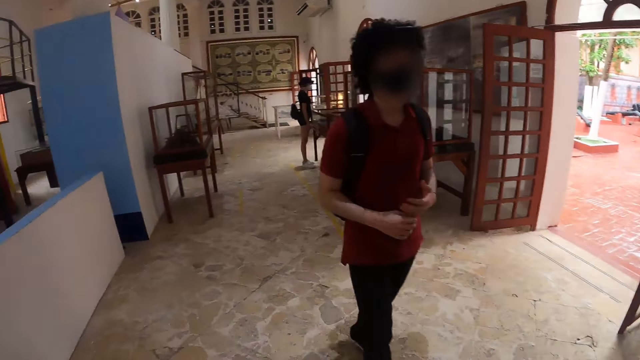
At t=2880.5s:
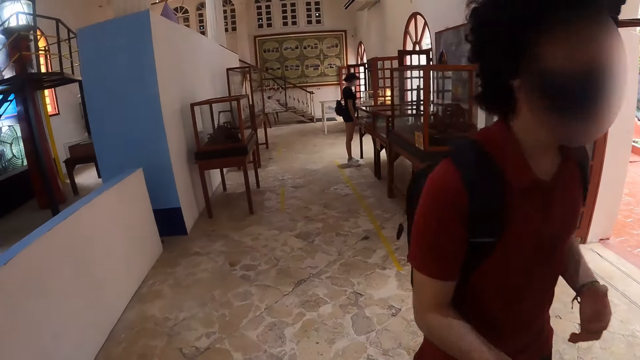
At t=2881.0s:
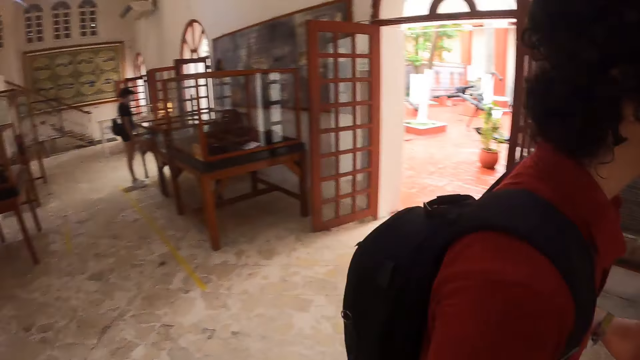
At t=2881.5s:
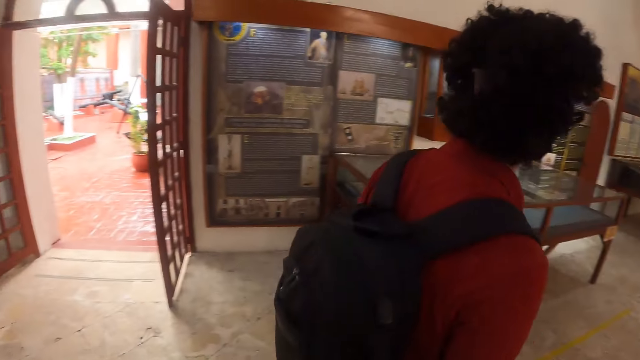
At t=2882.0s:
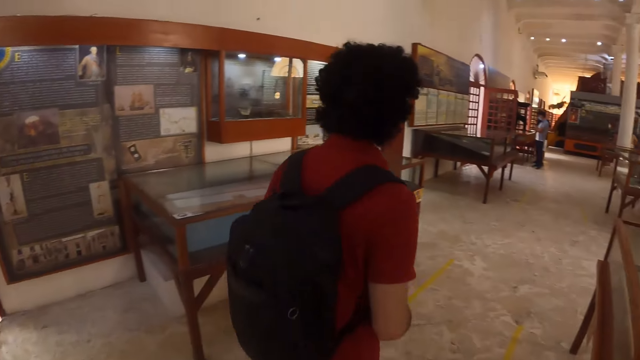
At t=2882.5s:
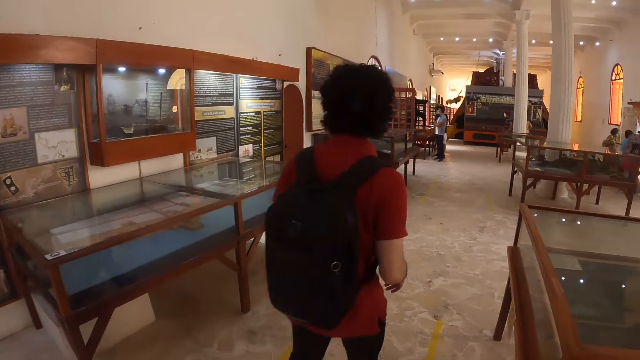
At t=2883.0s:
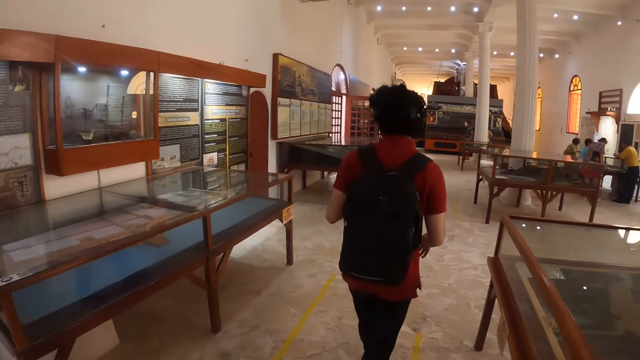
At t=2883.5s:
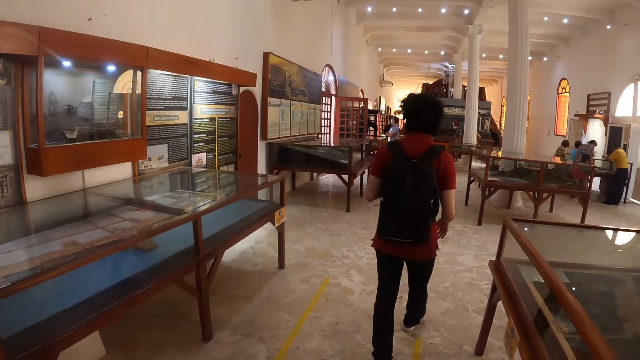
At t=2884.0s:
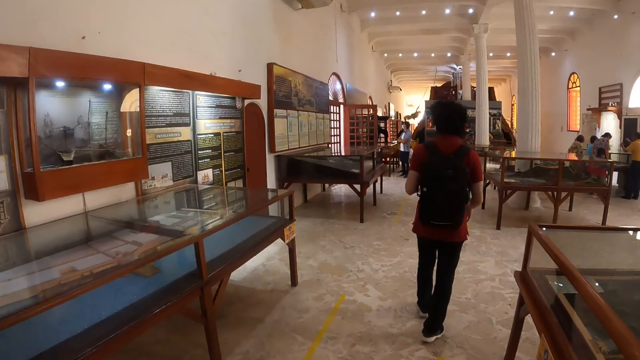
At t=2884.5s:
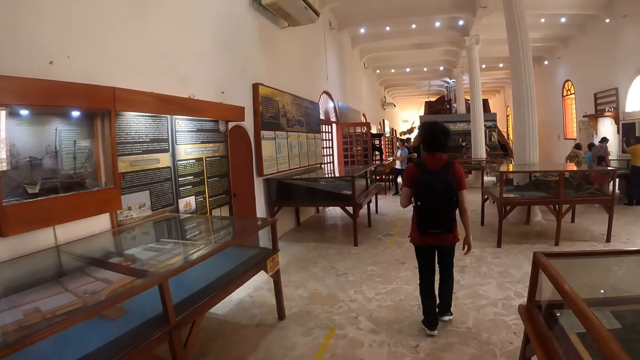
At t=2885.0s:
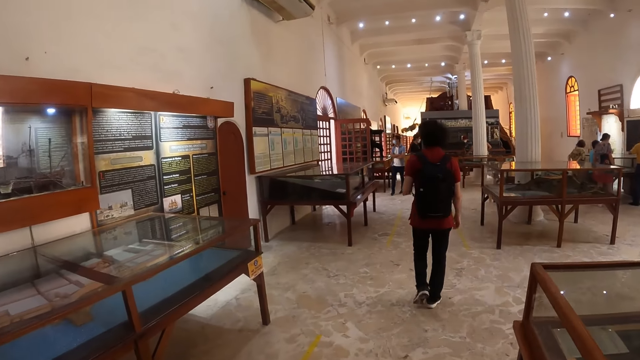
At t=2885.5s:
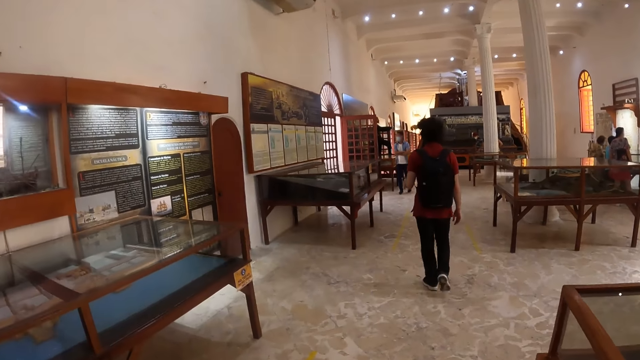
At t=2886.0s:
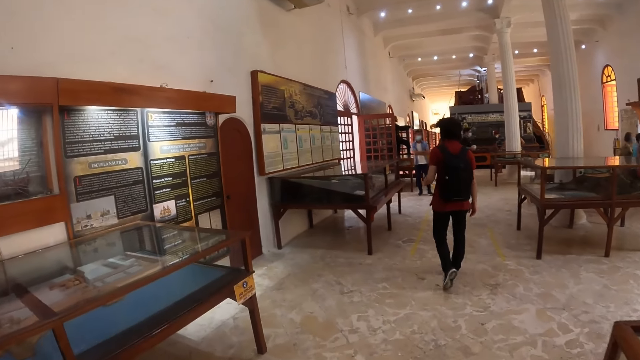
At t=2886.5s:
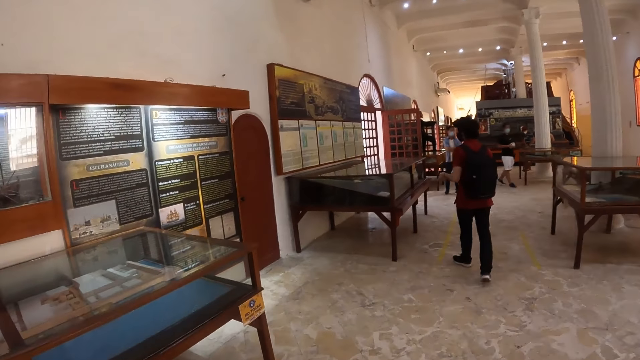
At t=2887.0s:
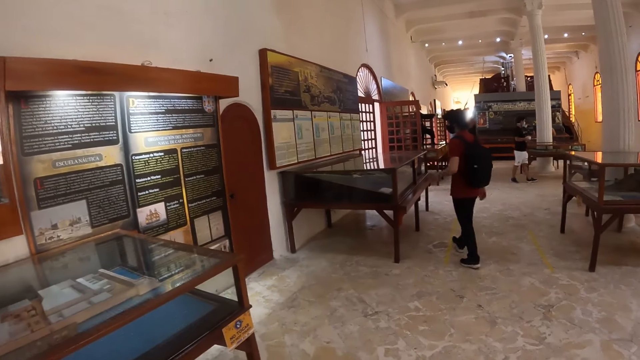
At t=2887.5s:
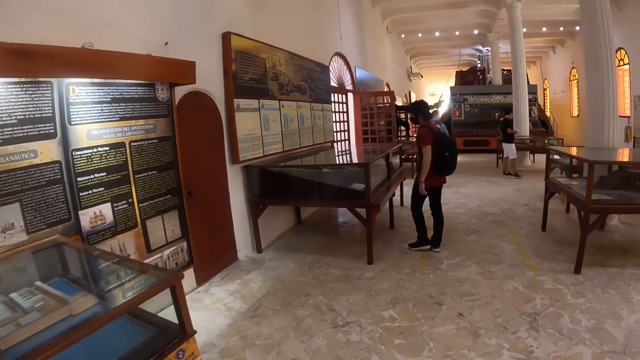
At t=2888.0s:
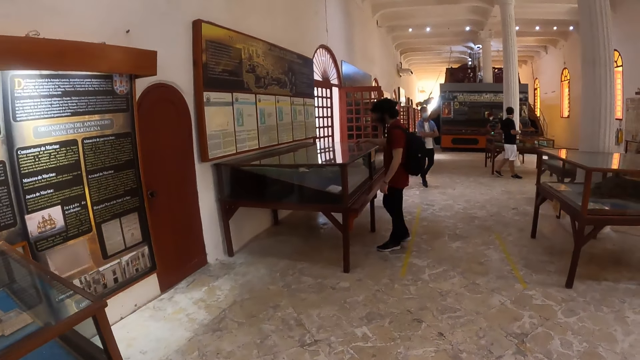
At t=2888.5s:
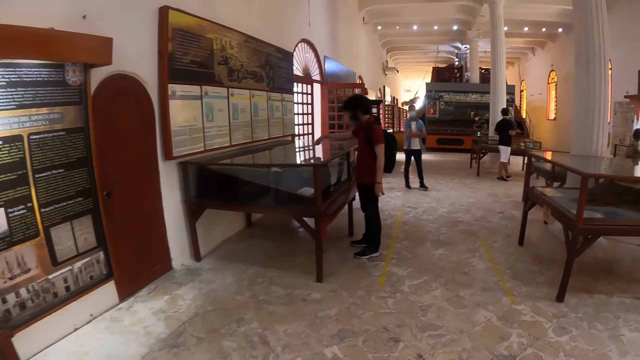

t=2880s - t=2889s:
A man walks around the room. The camera wearer walks around.

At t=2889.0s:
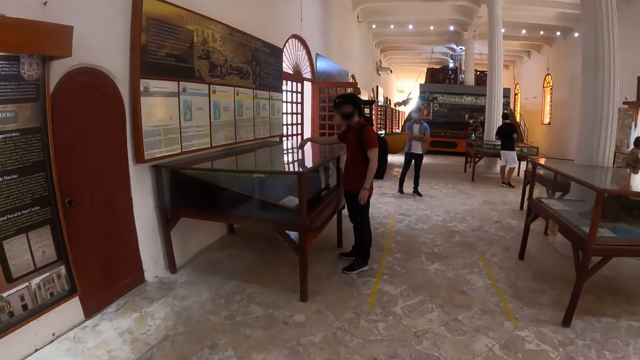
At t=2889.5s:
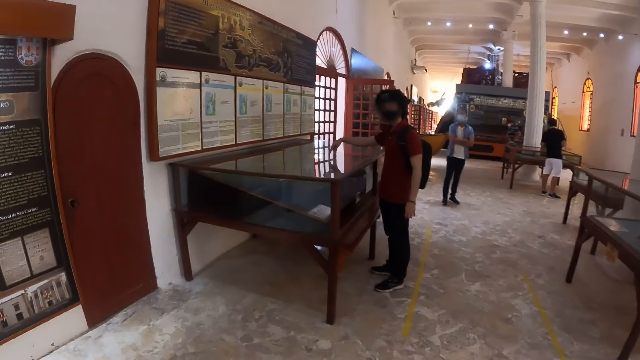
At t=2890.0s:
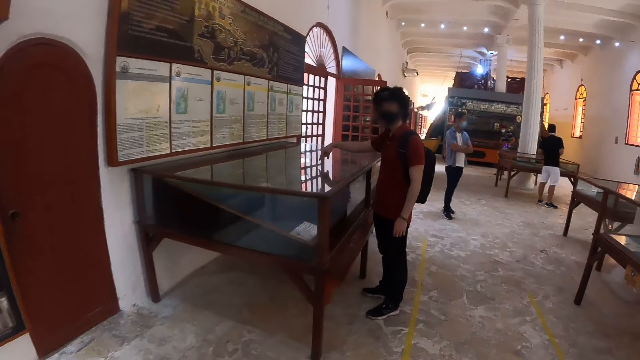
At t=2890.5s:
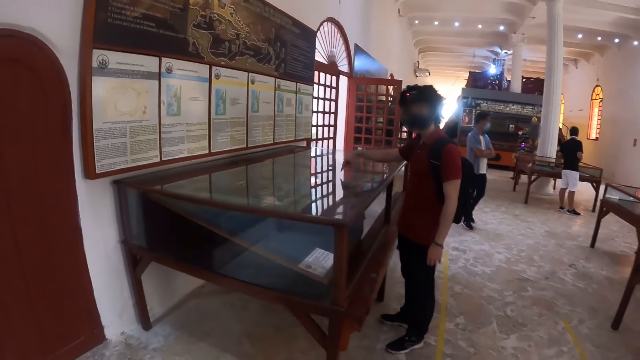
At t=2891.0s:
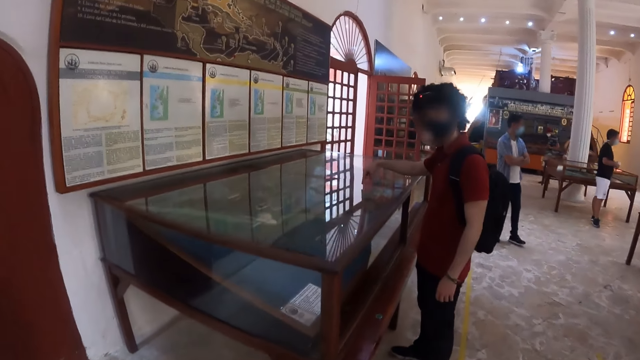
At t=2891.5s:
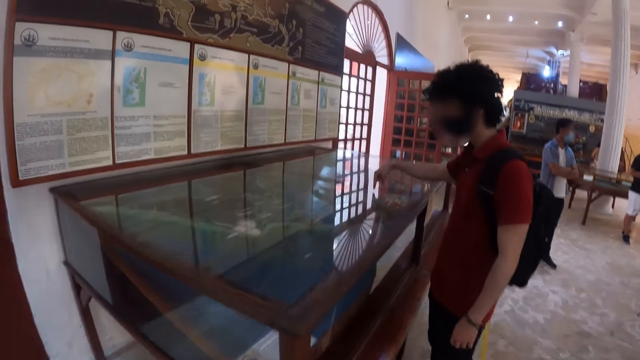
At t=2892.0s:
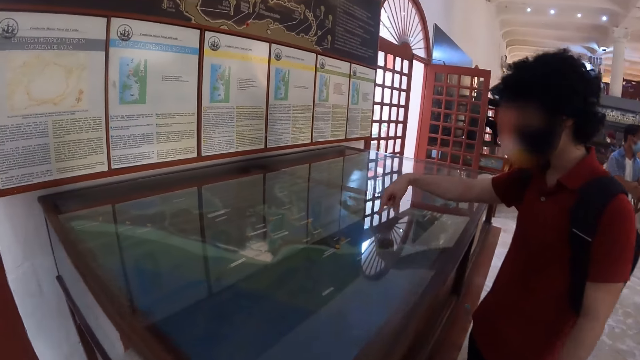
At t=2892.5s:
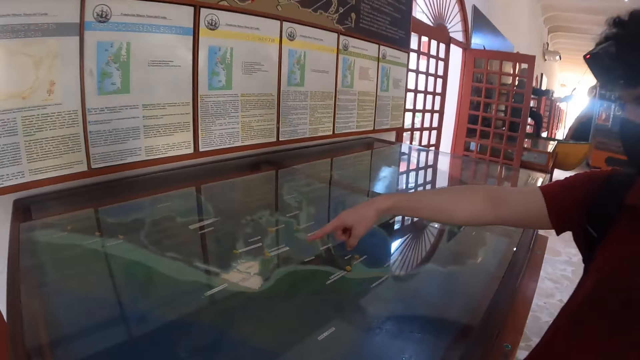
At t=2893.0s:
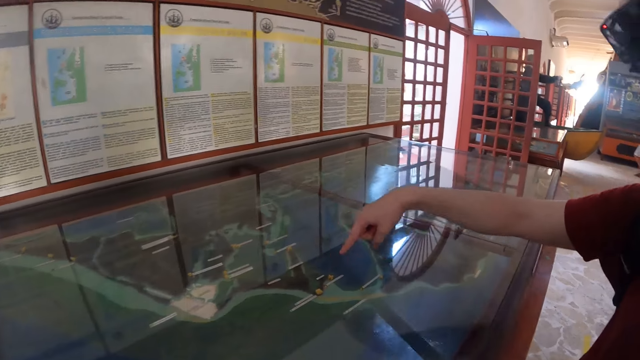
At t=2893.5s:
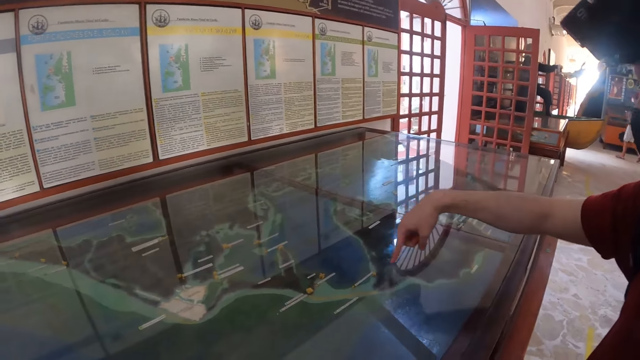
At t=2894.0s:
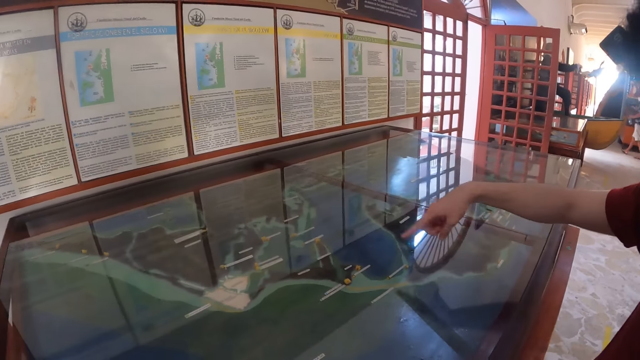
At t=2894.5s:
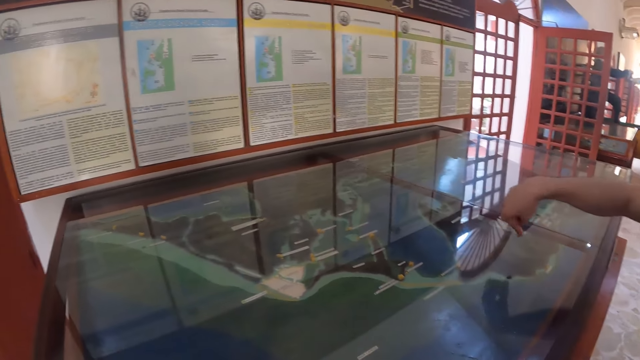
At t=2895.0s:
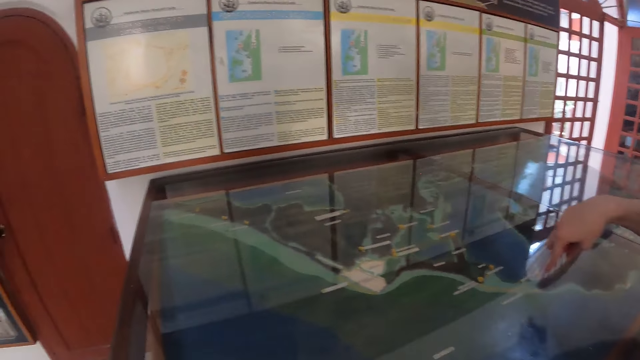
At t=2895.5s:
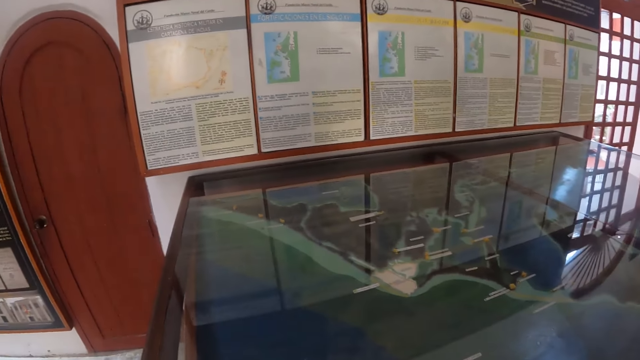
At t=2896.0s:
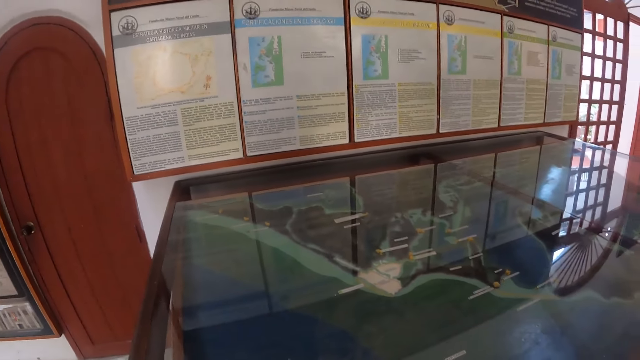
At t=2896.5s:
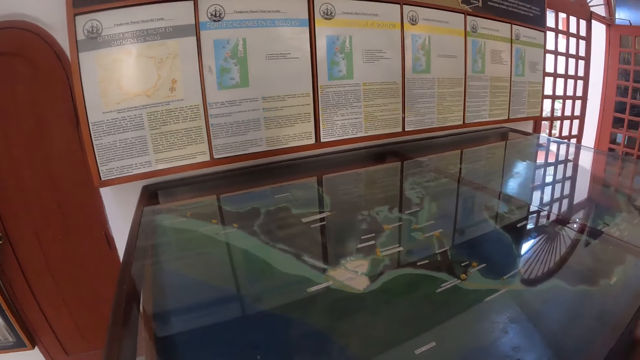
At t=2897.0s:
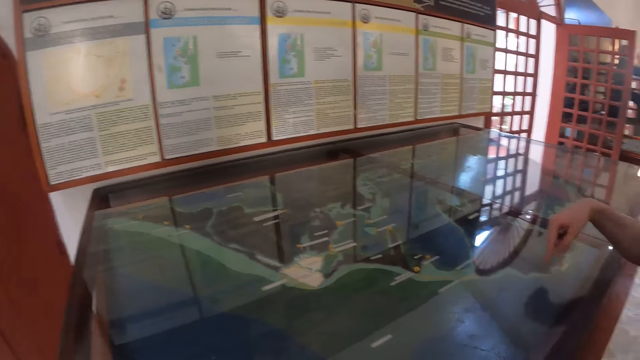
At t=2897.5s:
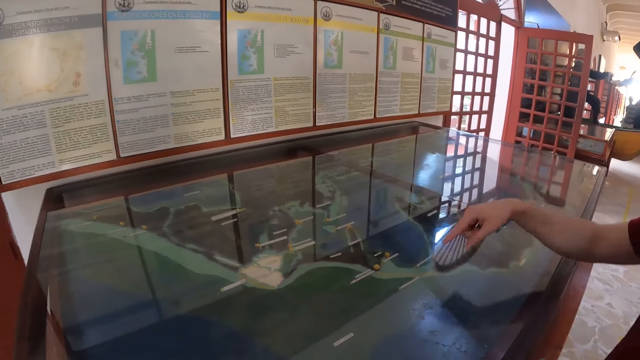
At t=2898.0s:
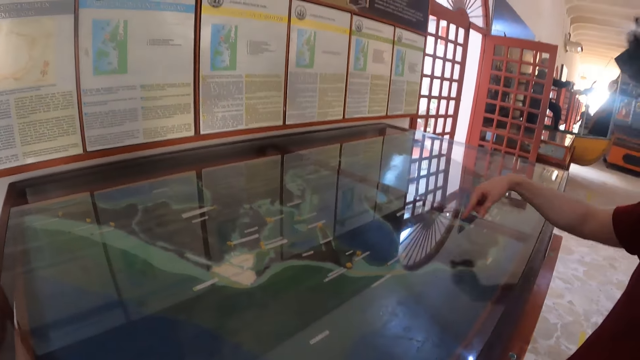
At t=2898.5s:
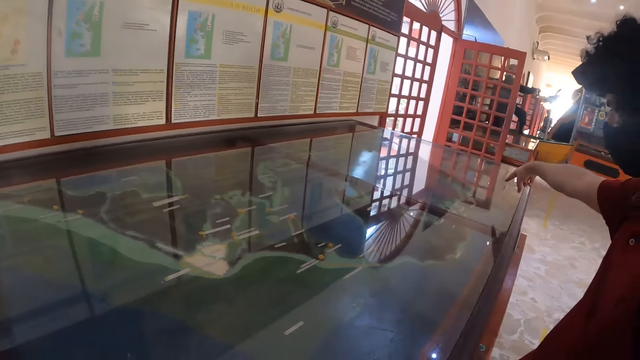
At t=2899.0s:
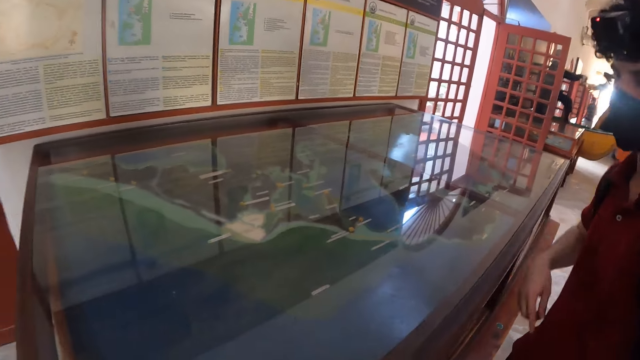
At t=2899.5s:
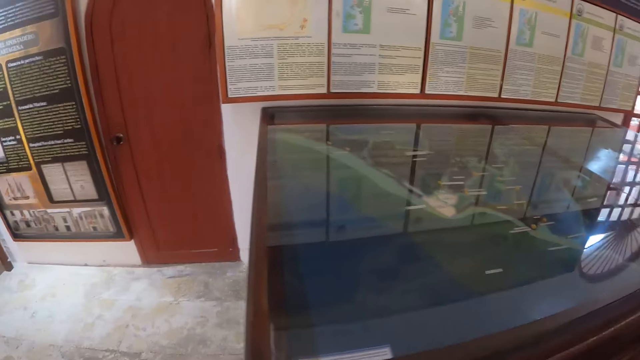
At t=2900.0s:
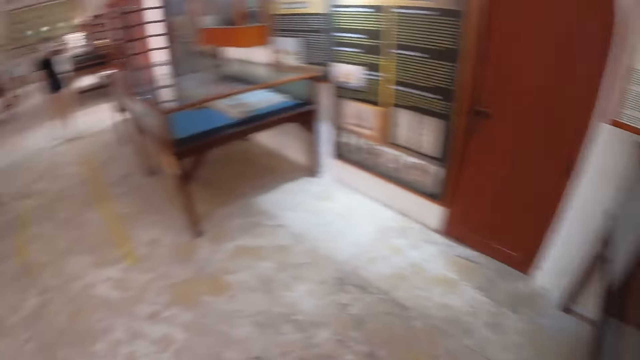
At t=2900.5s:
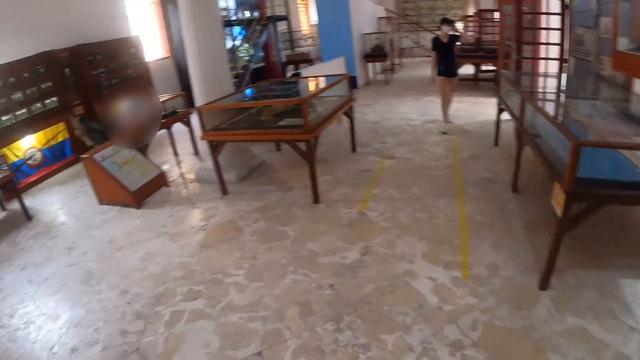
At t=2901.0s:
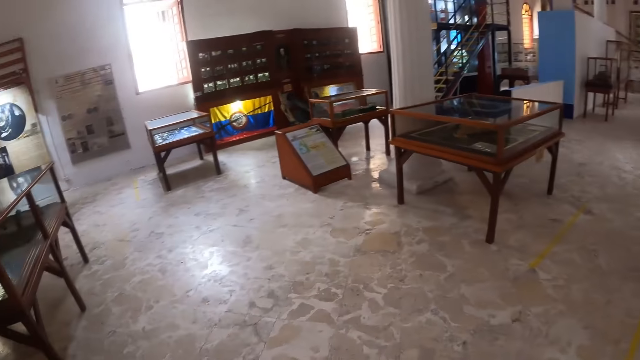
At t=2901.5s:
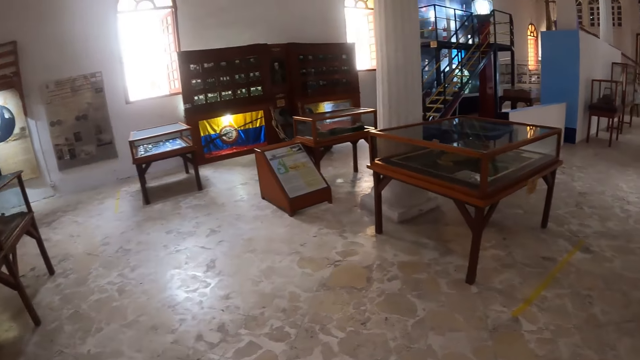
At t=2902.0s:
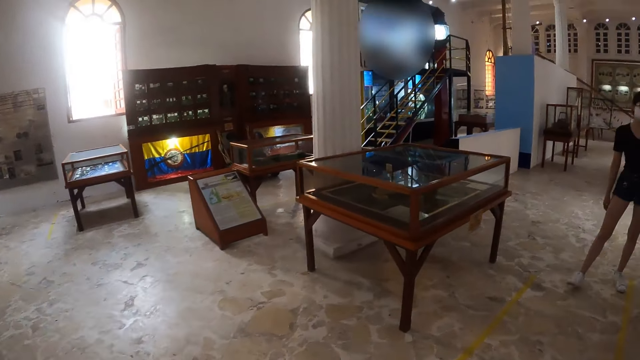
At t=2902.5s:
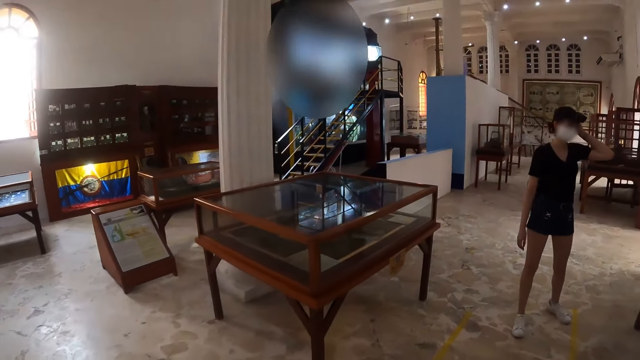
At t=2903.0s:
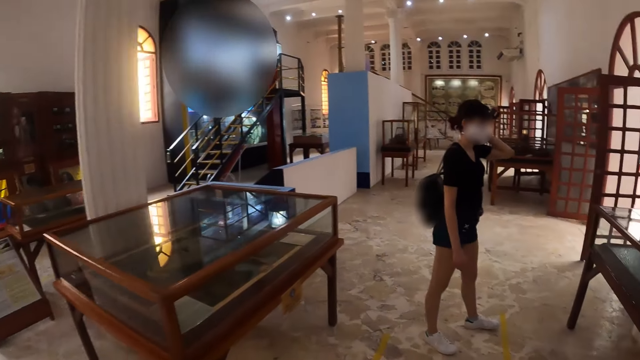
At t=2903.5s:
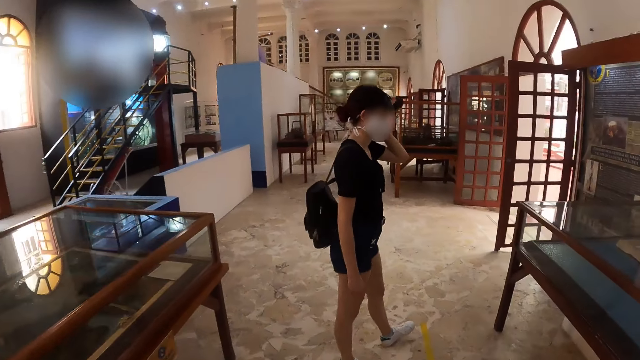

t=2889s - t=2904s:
A man talks to the camera wearer. The man looks at the picture at the table. The camera wearer looks around. They look at the picture at the table. The man talks to the camera wearer. The camera wearer walks around the room.
